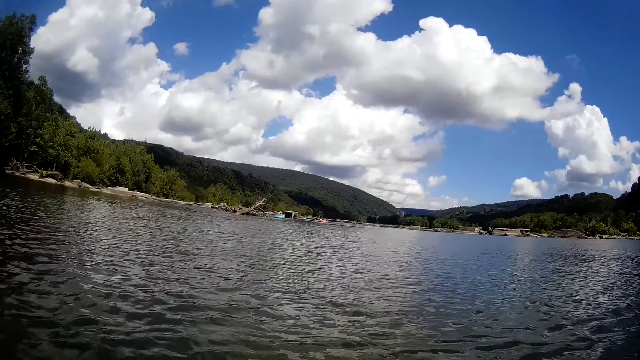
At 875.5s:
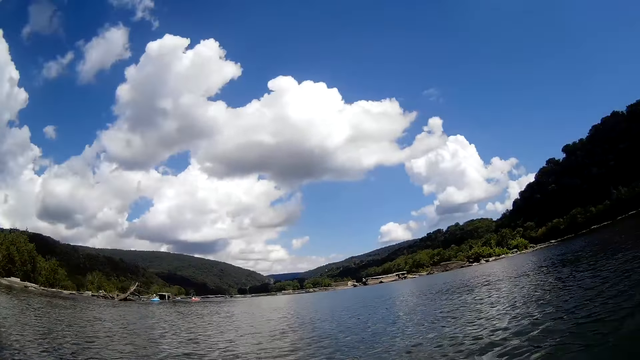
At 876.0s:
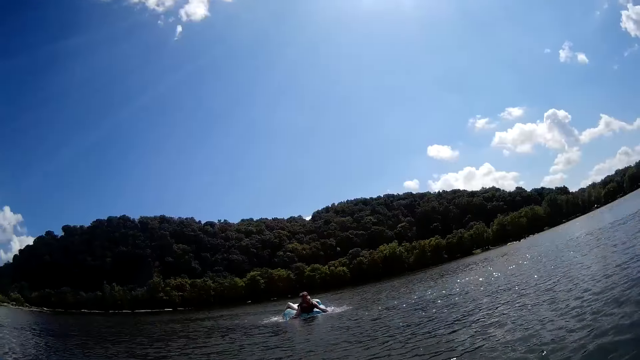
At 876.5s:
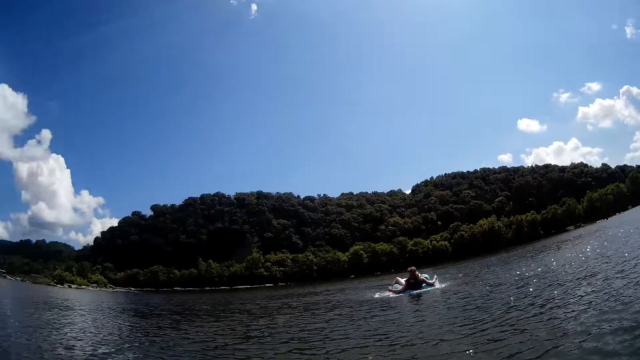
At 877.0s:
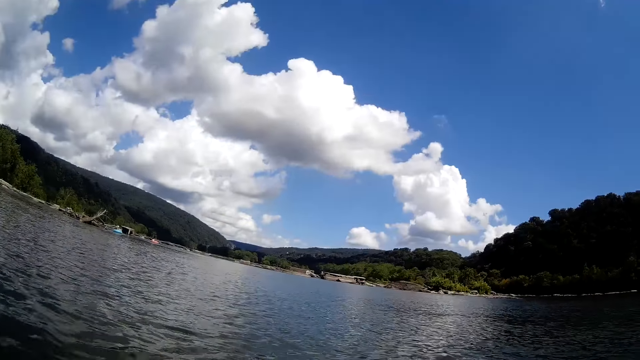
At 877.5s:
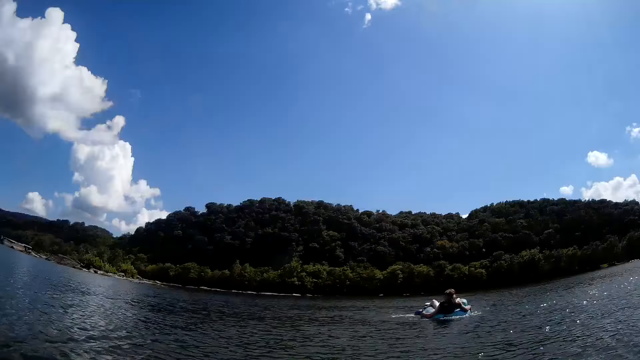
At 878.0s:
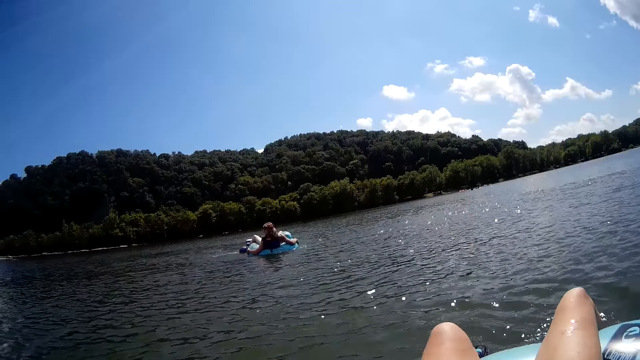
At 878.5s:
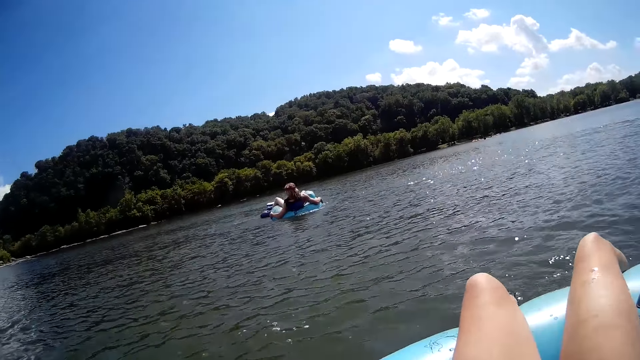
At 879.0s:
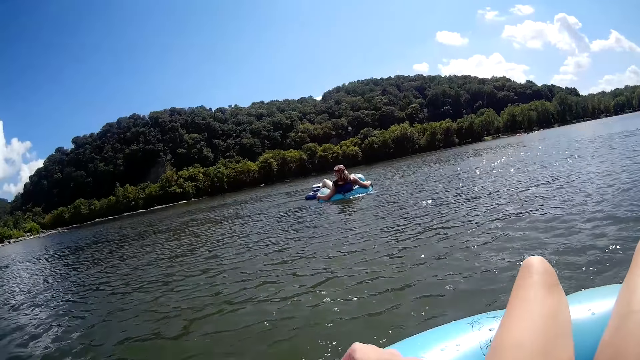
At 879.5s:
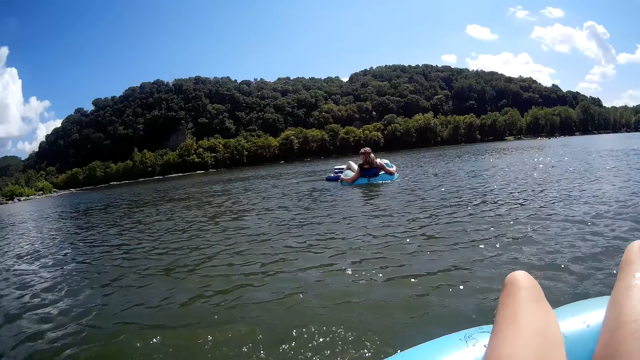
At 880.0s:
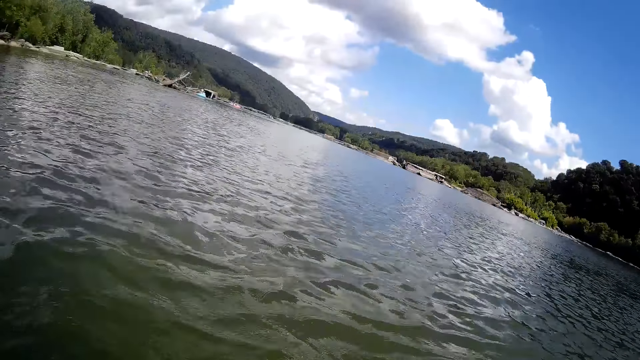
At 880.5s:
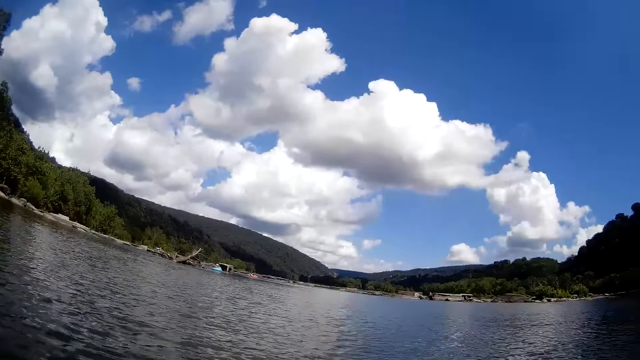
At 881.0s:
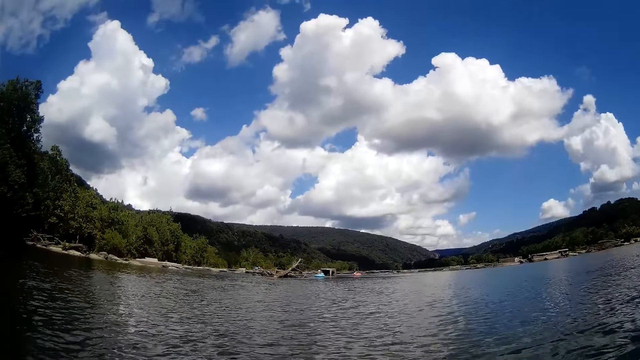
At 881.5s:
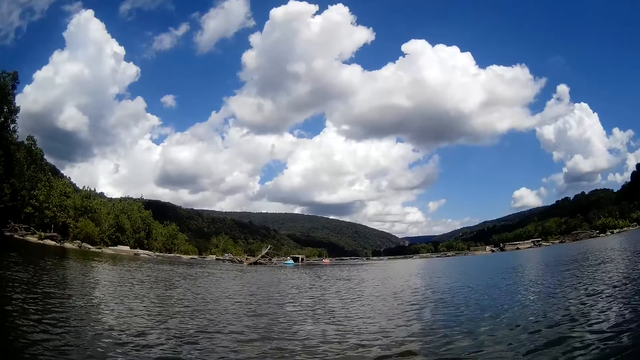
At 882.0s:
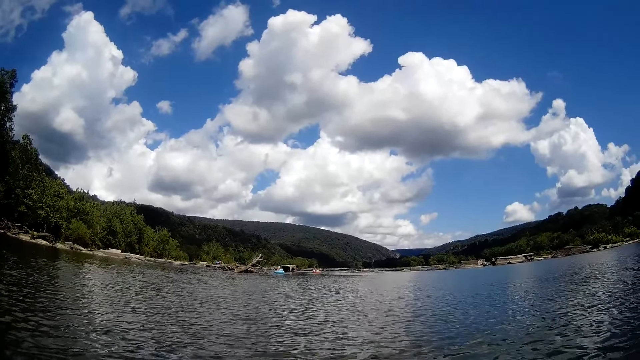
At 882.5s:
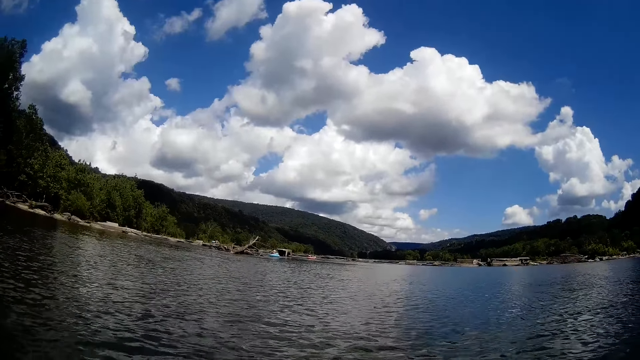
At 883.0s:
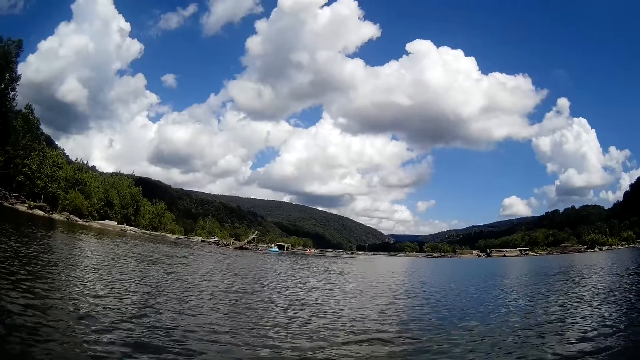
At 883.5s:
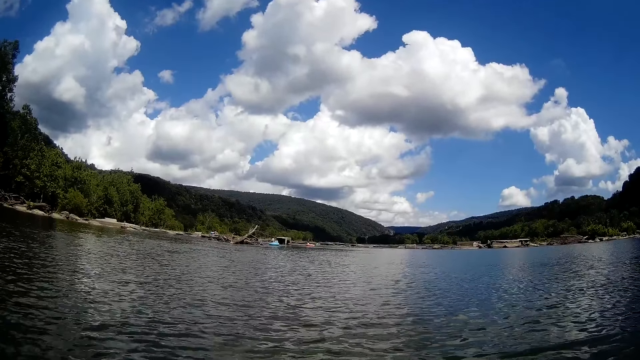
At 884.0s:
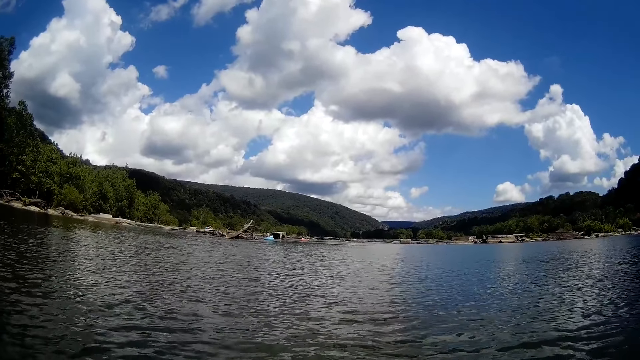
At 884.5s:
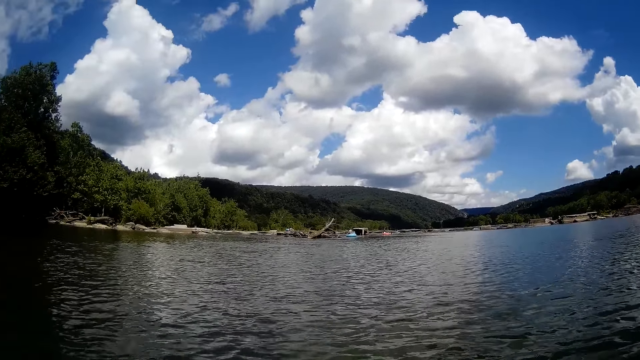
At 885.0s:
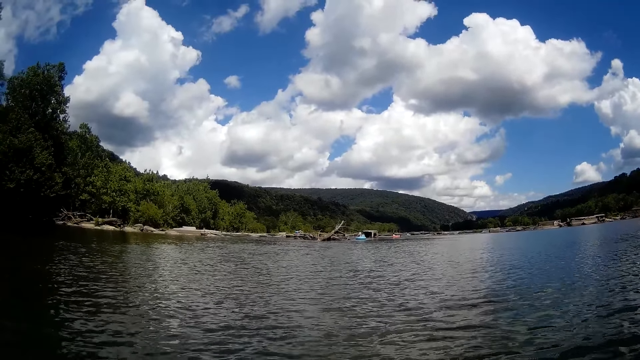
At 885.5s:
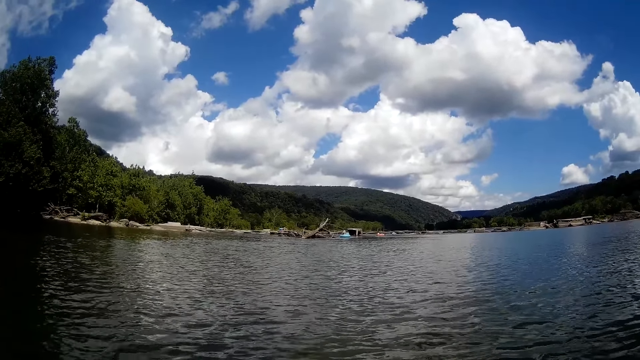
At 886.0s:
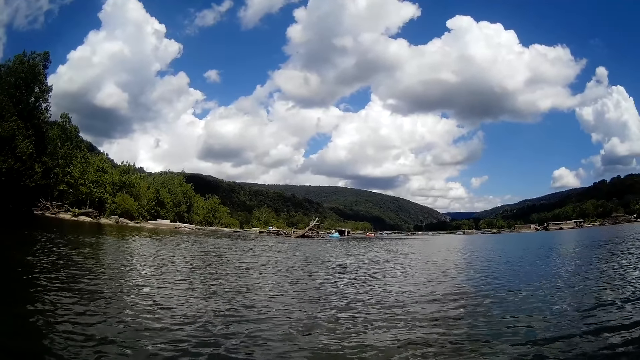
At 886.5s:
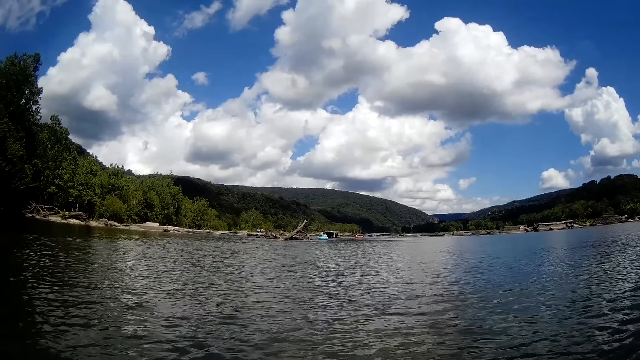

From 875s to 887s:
The camera wearer moves hands. They look around the lake.

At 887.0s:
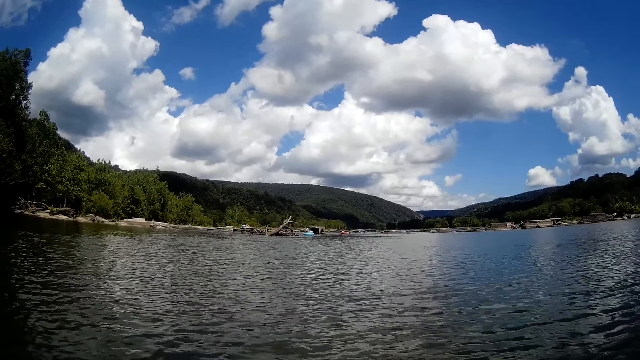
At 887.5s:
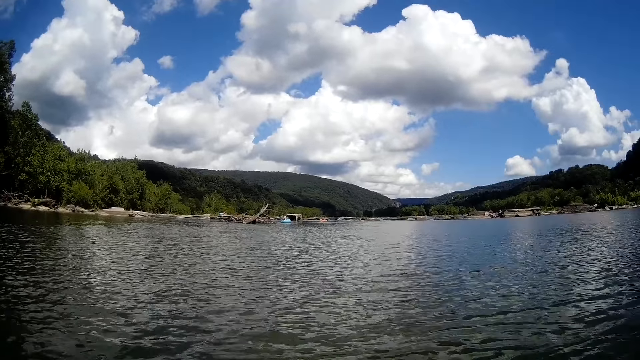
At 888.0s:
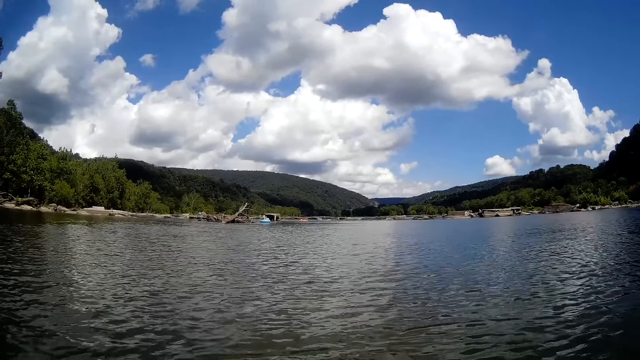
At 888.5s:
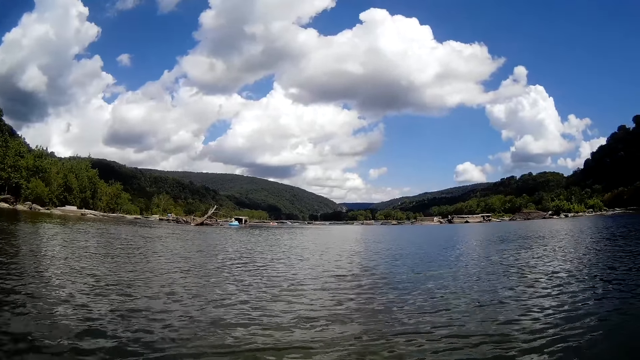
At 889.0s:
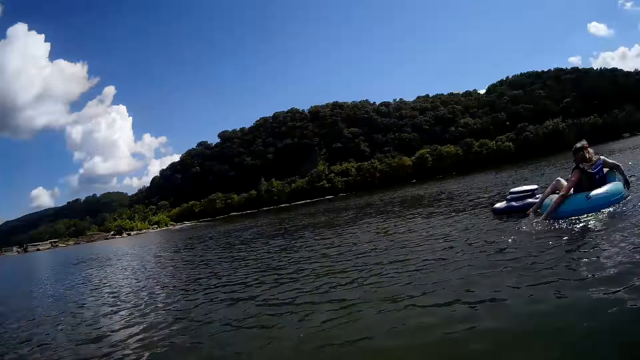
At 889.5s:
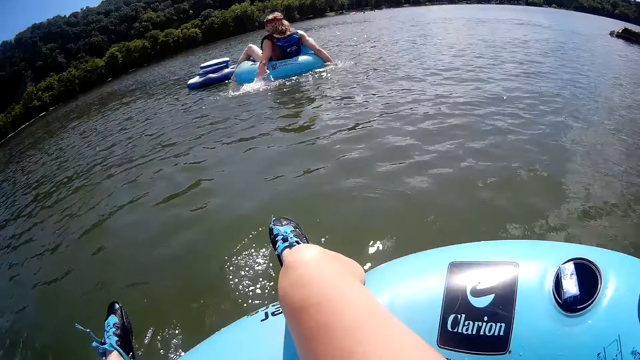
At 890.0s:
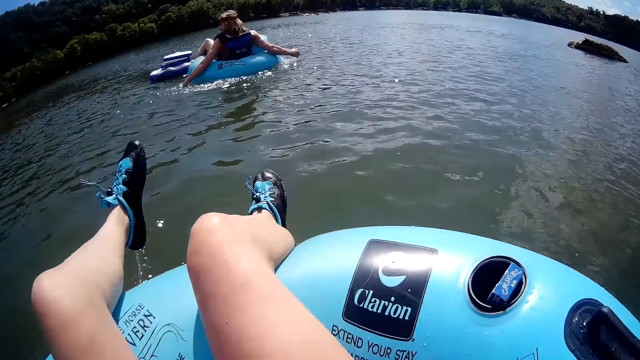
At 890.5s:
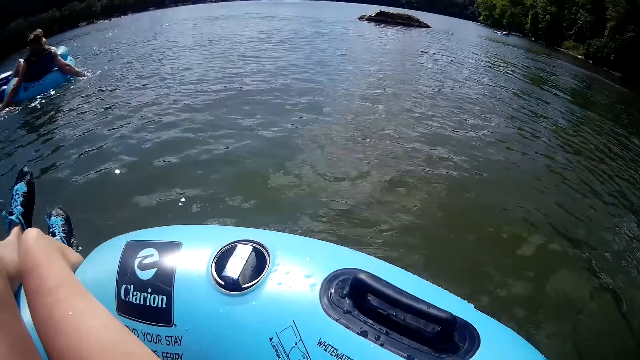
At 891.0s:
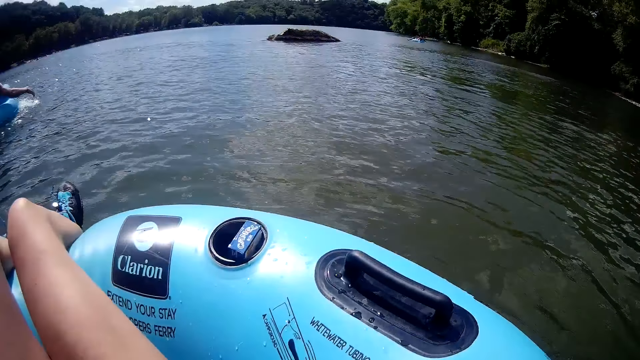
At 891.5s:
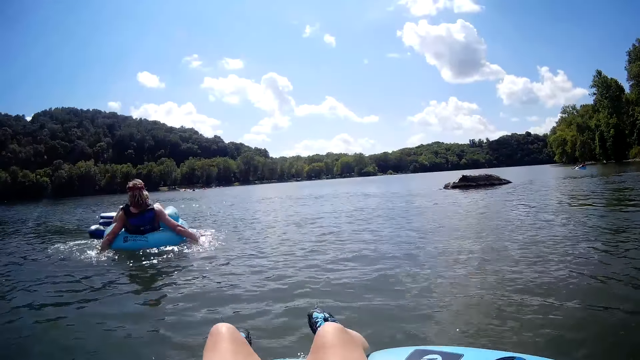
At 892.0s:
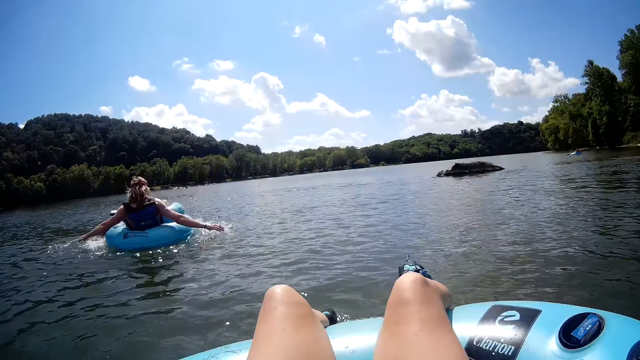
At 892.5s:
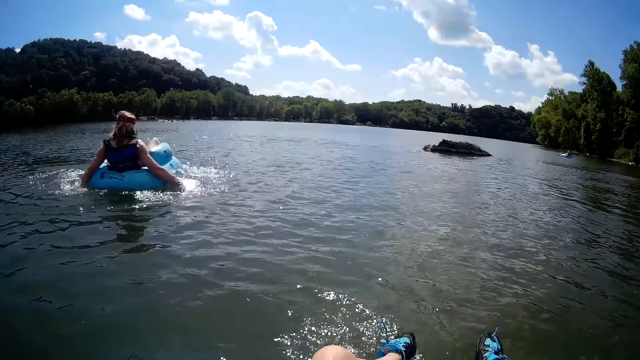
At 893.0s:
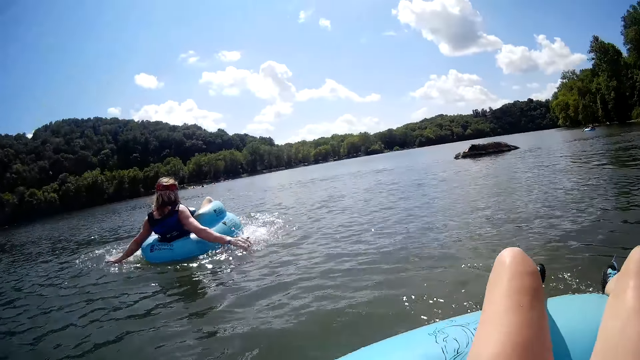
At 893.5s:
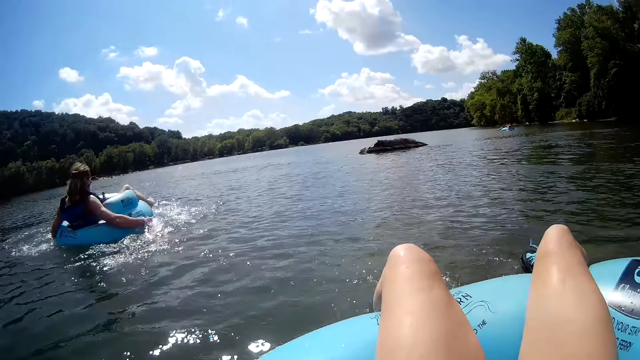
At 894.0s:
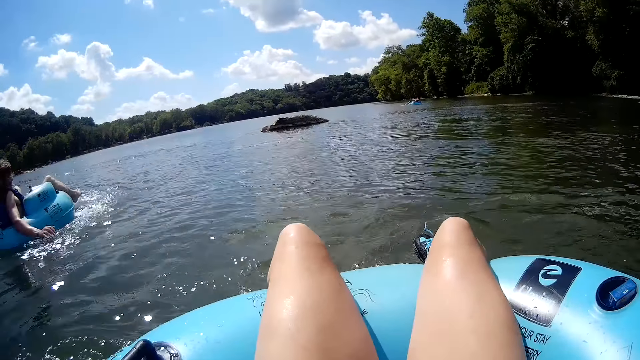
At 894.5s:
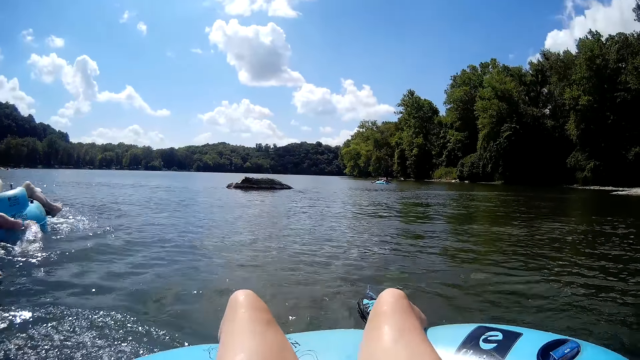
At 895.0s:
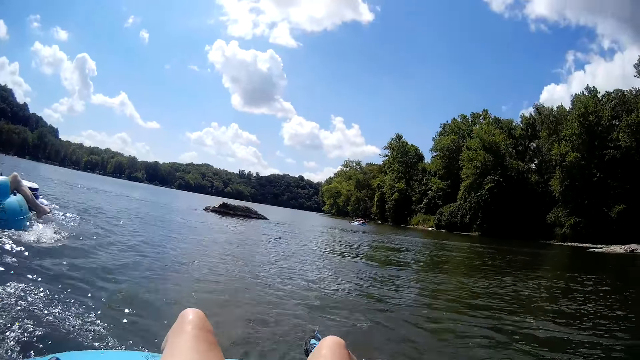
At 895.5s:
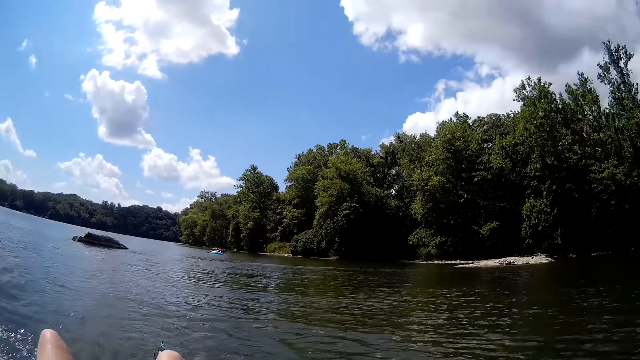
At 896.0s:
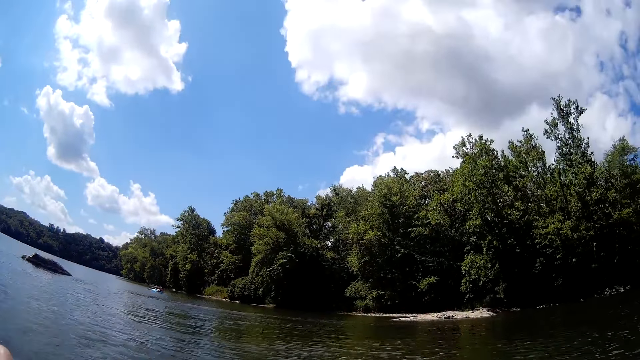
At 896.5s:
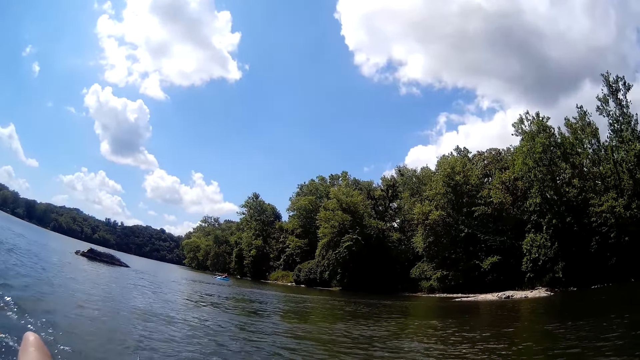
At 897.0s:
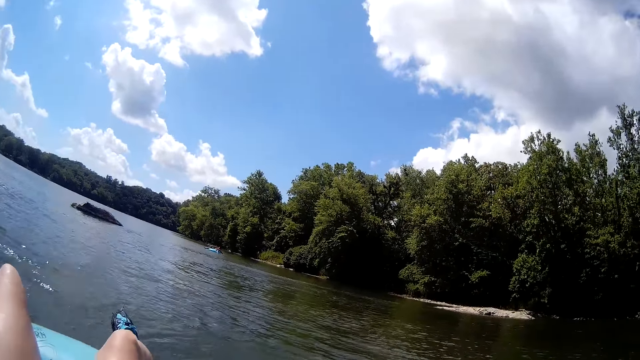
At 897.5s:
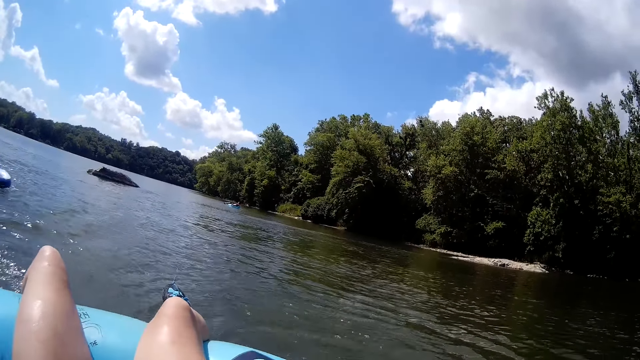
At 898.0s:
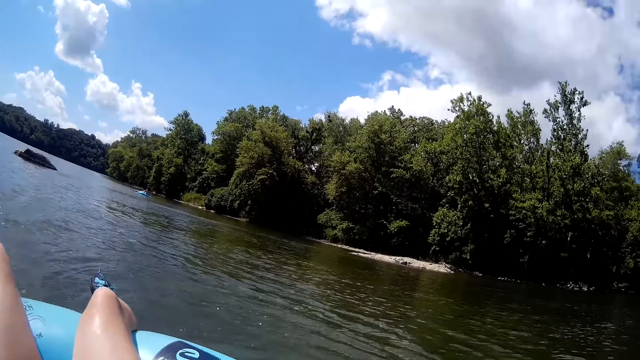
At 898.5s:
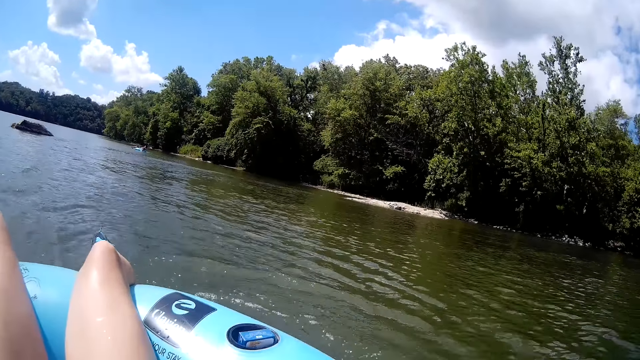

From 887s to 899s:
The camera wearer moves legs. The man propels himself on the lifebuoy on the lake with his hands. The camera wearer looks around the lake.
